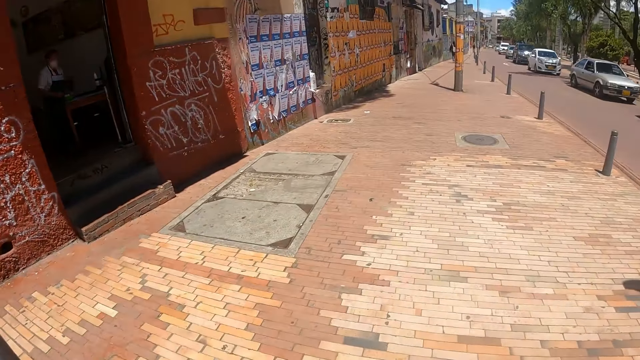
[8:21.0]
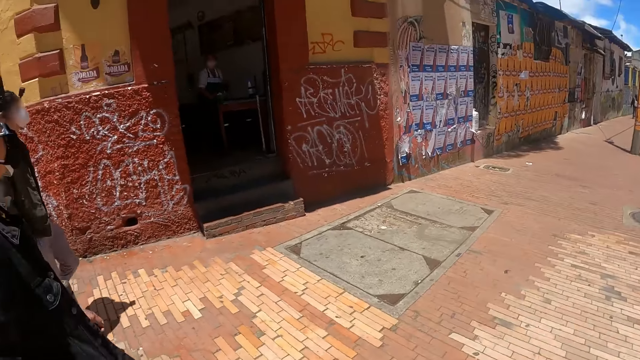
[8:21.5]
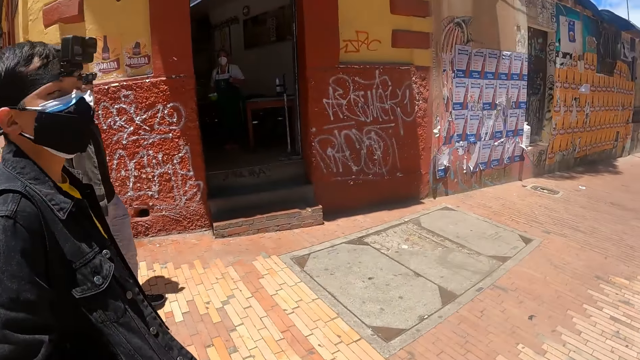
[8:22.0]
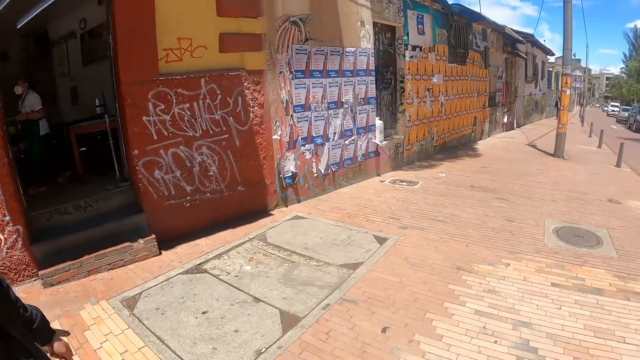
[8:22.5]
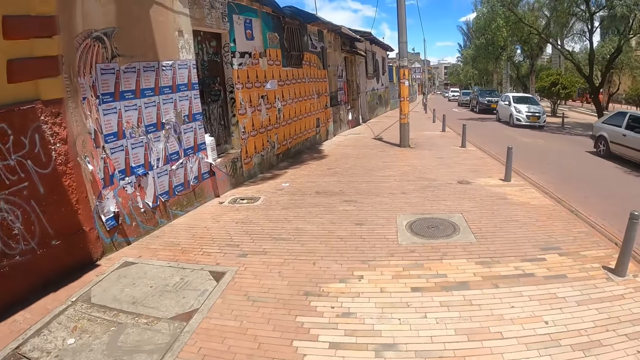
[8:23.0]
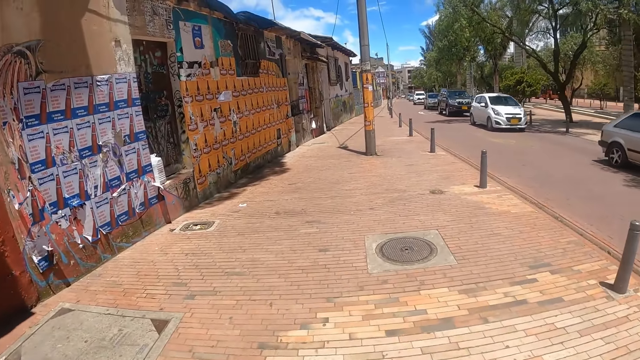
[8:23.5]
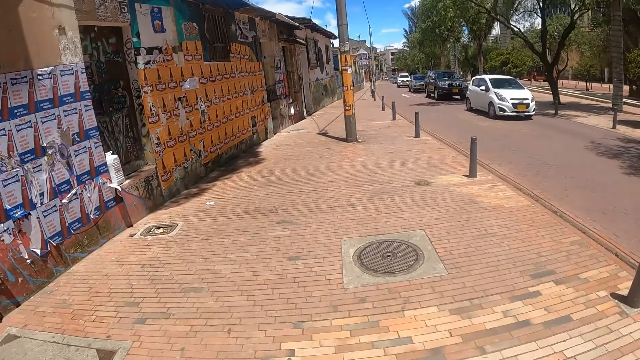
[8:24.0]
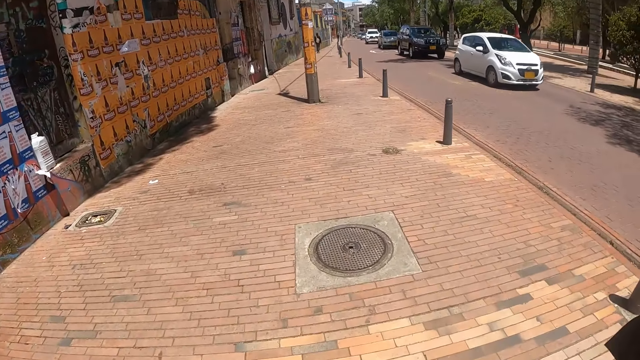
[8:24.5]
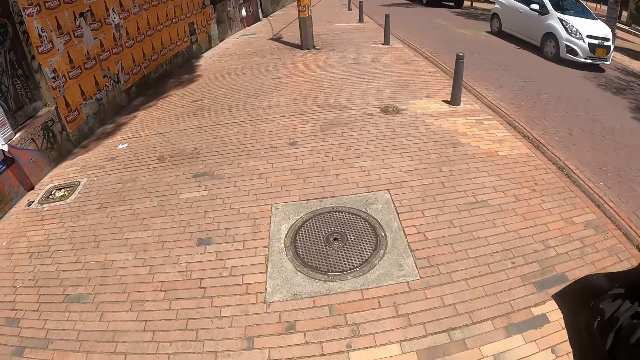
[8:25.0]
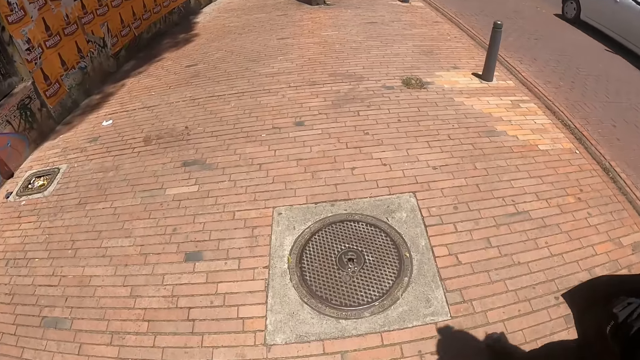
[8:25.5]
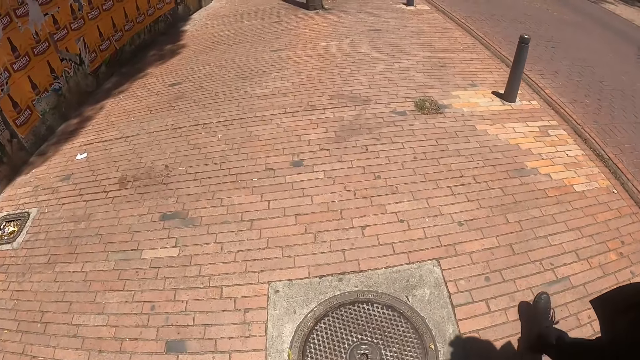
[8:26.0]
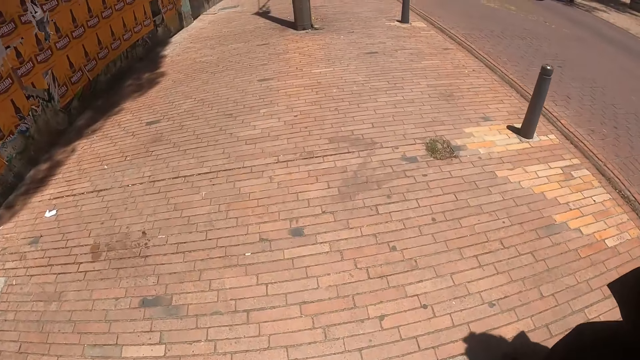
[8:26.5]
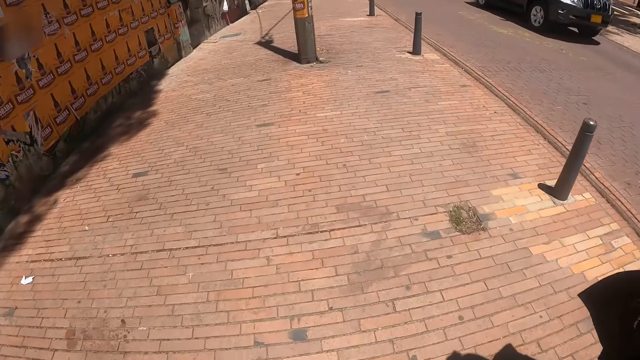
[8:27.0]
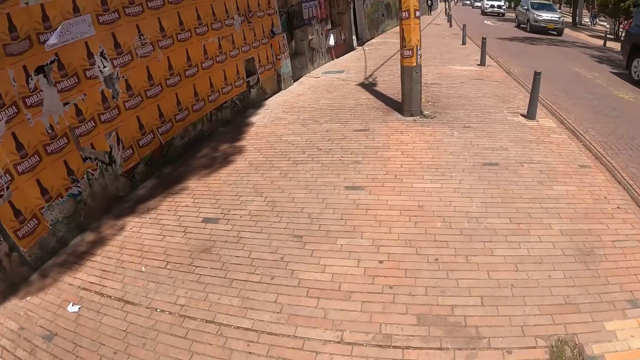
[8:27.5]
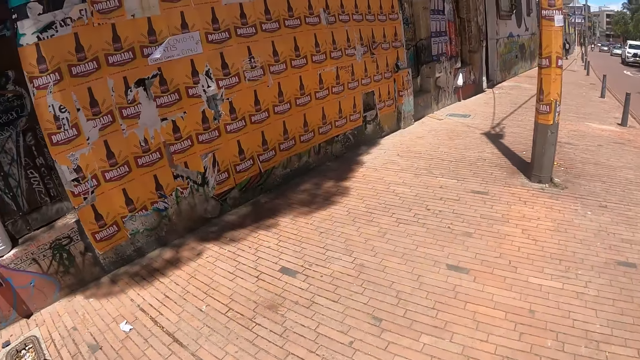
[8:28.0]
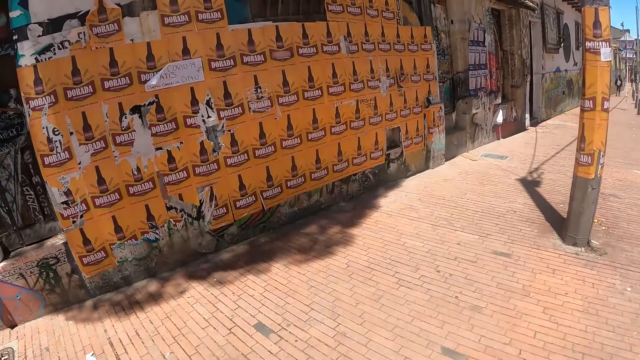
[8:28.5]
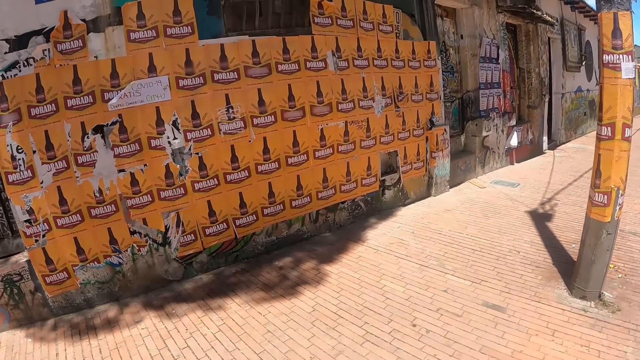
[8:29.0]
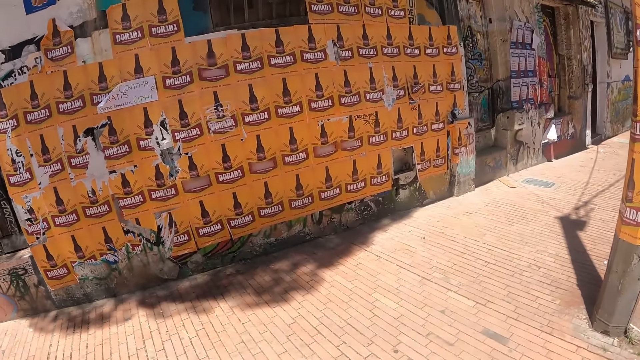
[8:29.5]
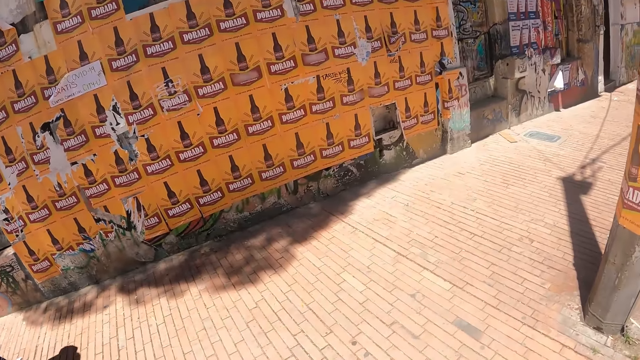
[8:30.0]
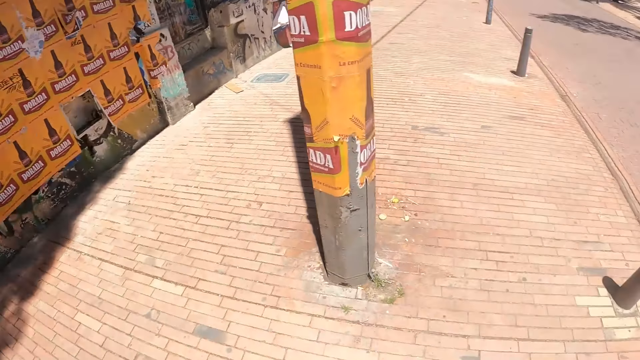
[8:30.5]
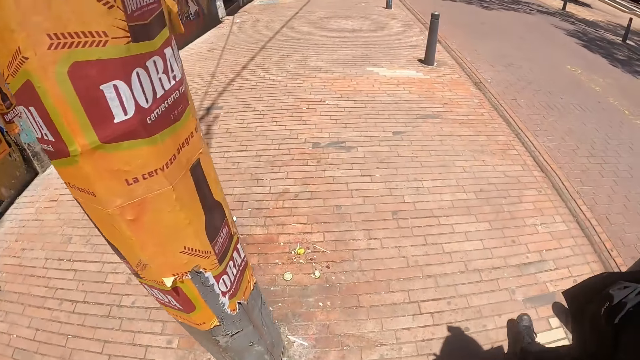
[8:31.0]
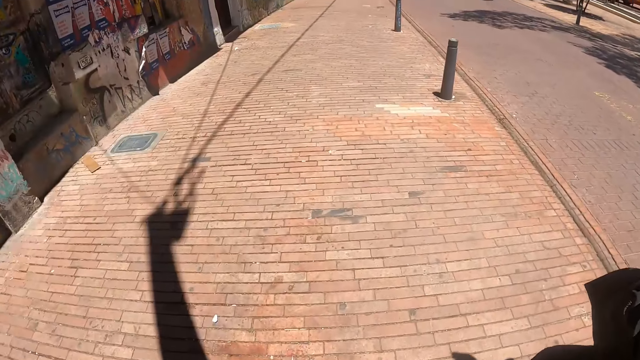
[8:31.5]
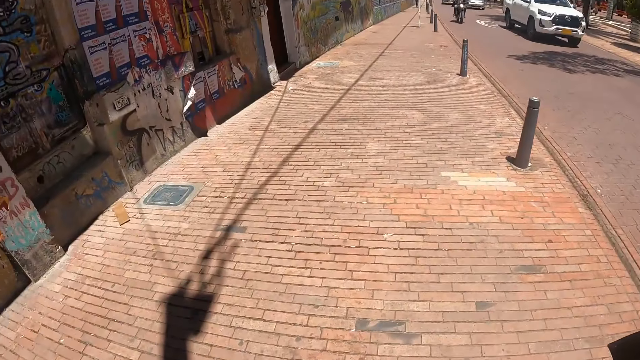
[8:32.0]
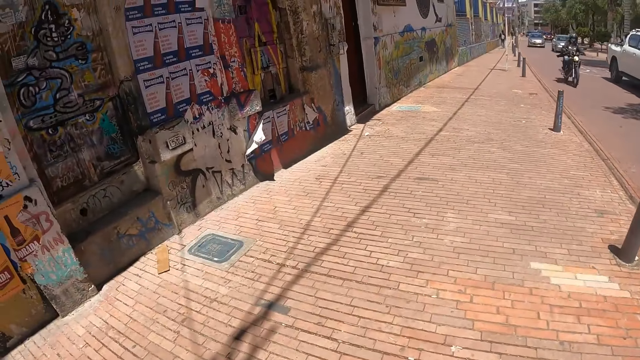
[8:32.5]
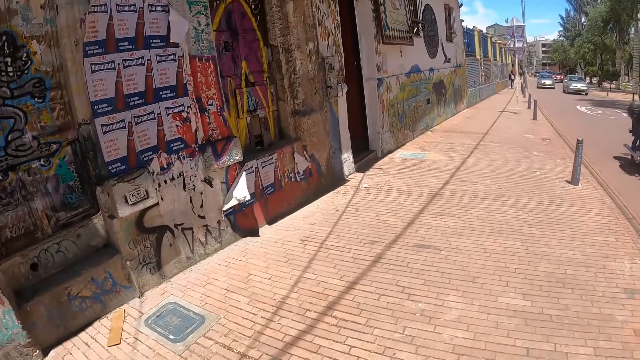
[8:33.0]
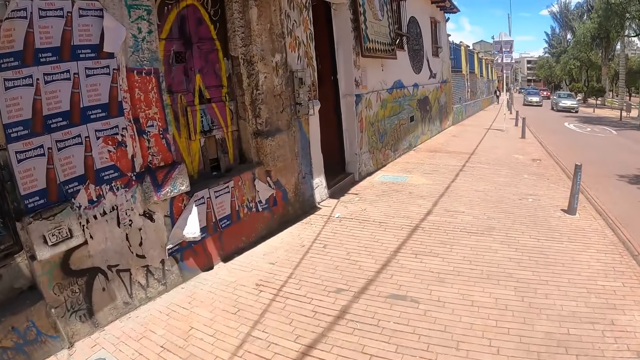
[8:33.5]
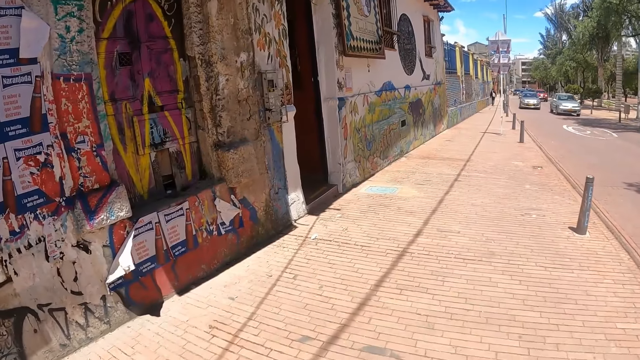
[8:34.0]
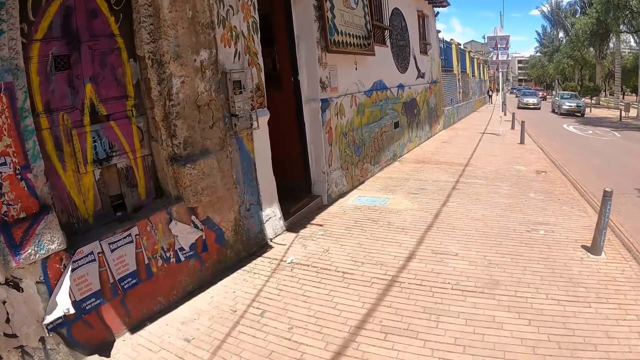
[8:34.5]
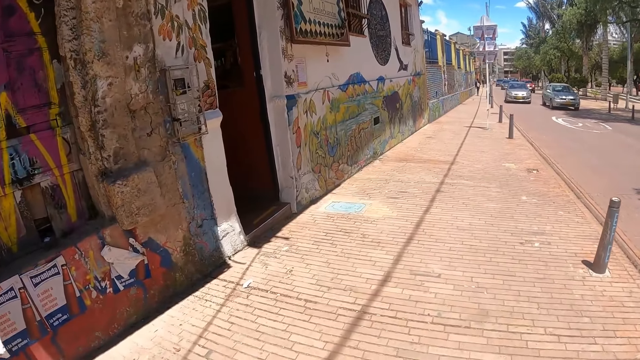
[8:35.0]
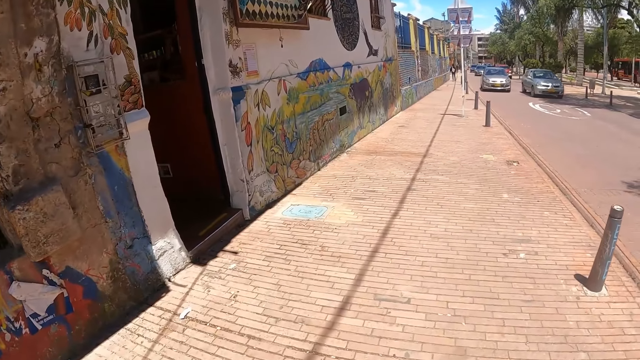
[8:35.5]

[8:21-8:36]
The camera wearer walks on the walkway. They look at the posters.

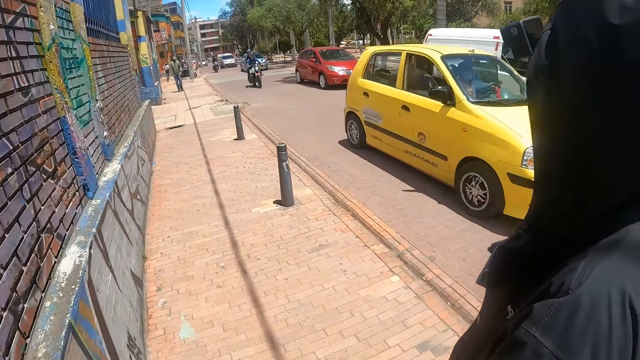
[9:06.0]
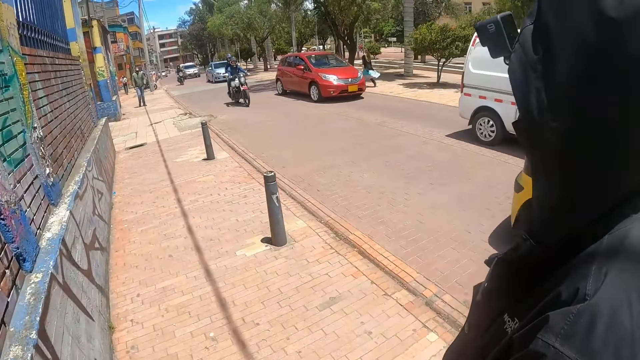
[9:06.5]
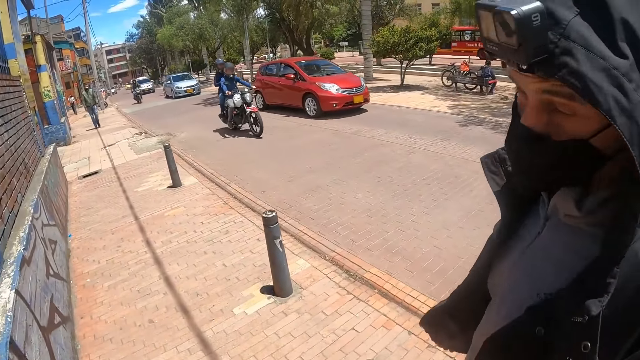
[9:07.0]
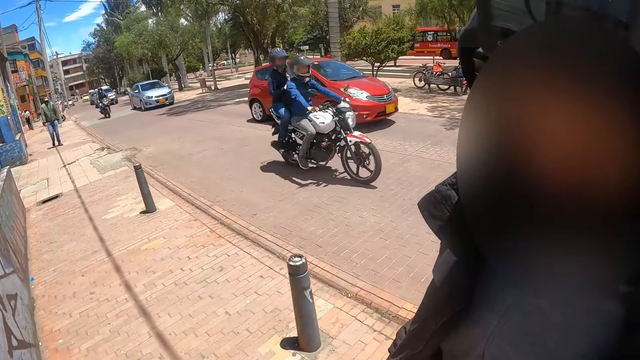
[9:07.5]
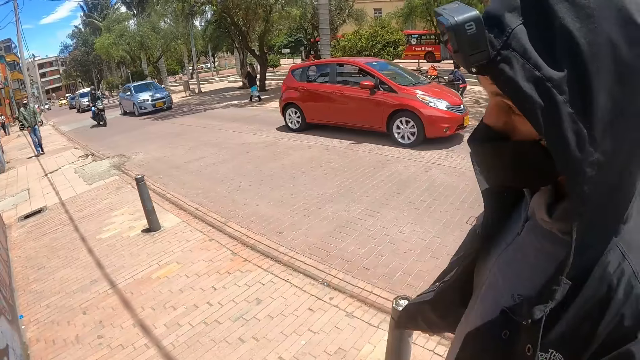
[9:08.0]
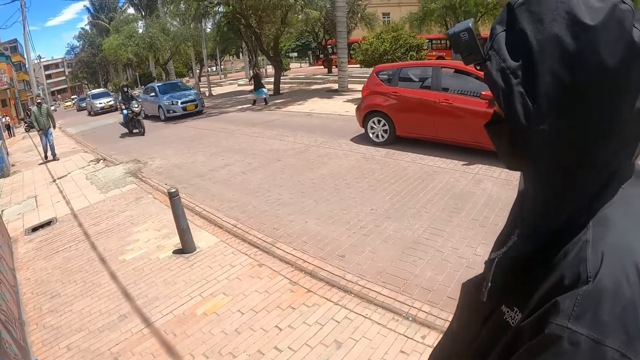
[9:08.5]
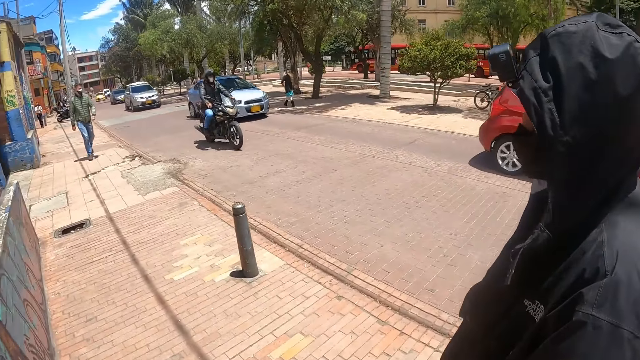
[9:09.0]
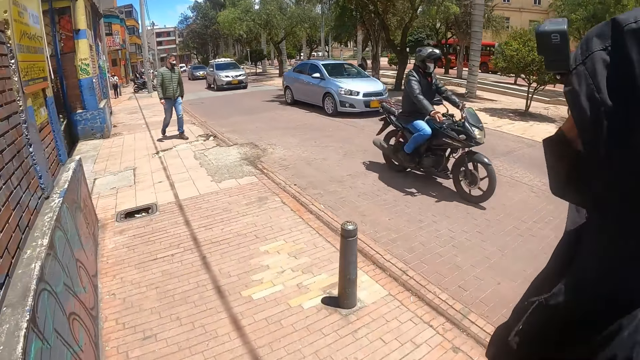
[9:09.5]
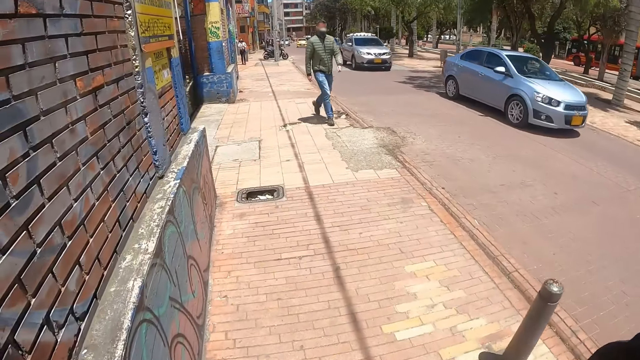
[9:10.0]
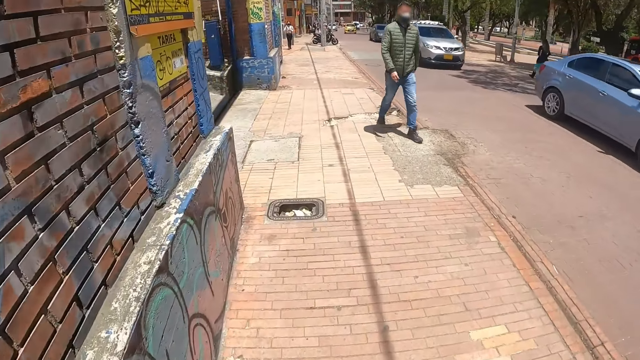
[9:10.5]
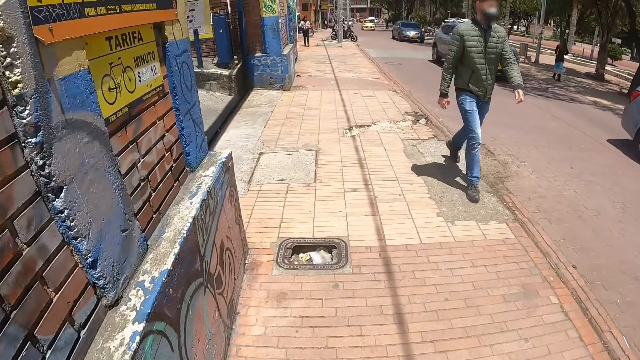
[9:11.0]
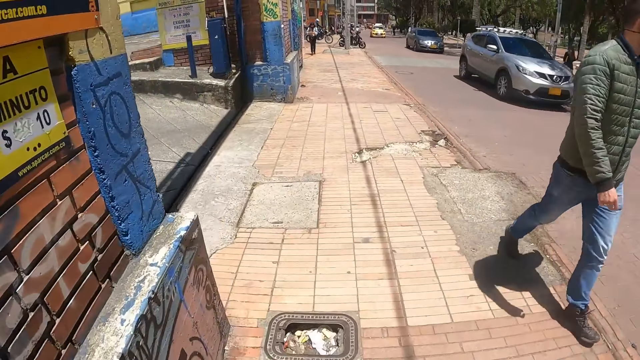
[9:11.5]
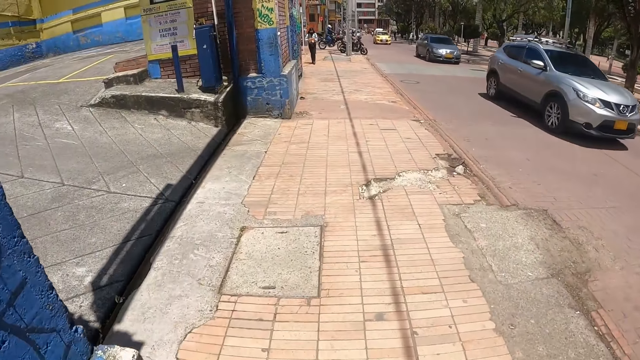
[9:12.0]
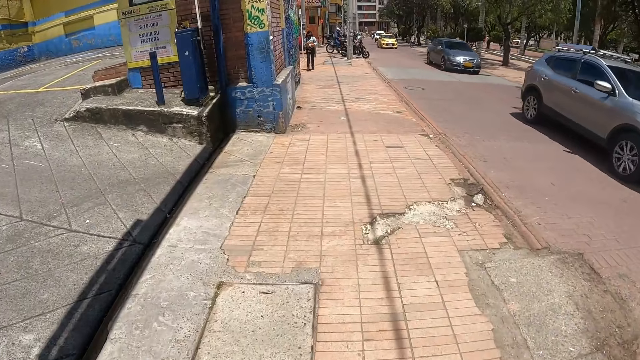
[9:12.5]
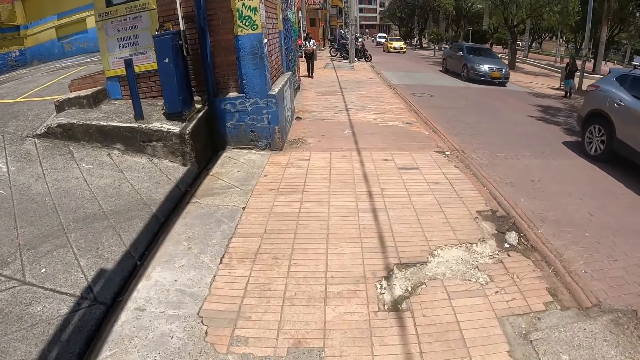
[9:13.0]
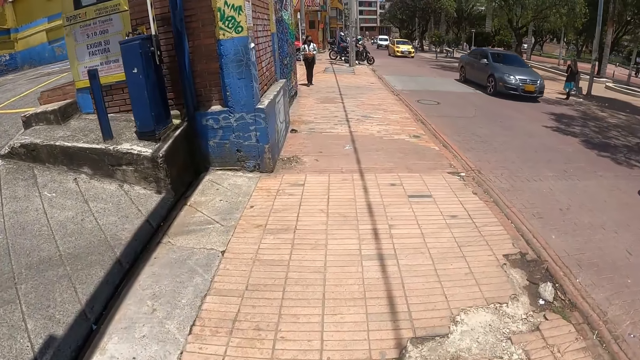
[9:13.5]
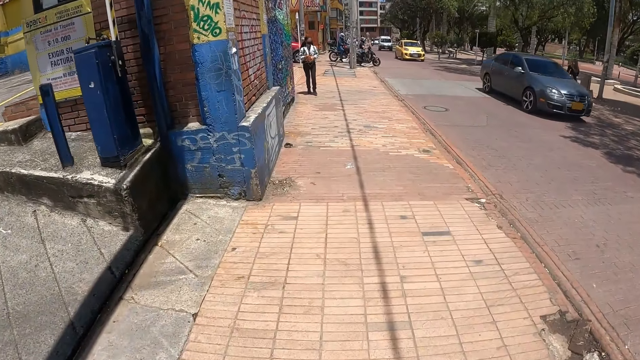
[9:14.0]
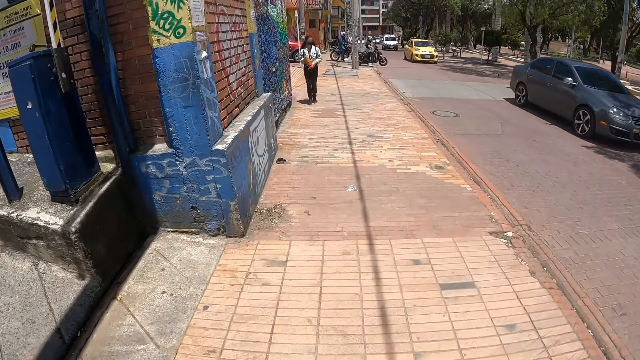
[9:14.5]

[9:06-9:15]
The camera wearer looks at a man. They walk on the sidewalk.
